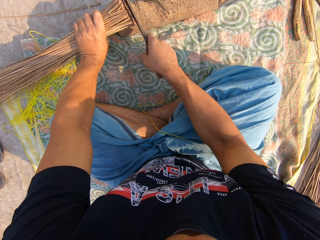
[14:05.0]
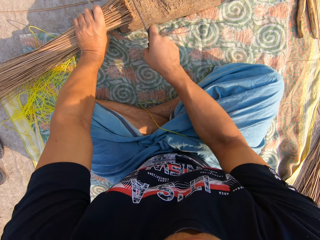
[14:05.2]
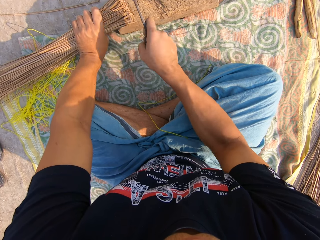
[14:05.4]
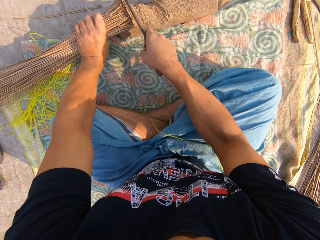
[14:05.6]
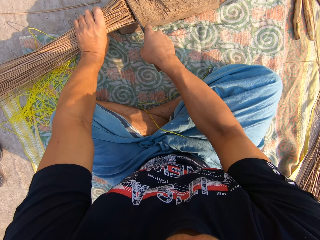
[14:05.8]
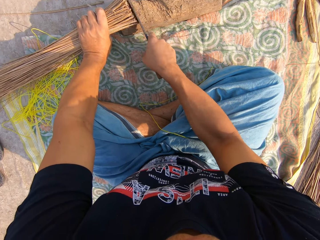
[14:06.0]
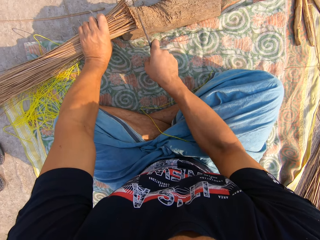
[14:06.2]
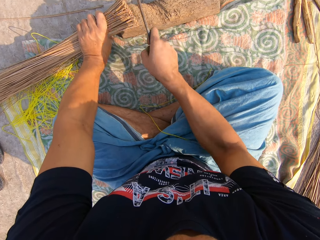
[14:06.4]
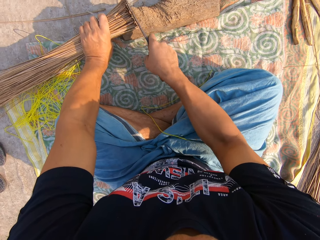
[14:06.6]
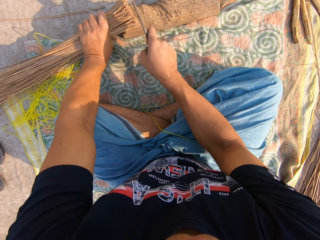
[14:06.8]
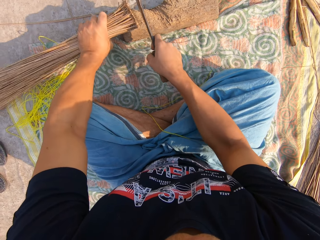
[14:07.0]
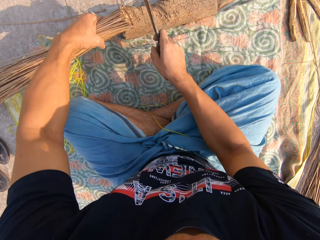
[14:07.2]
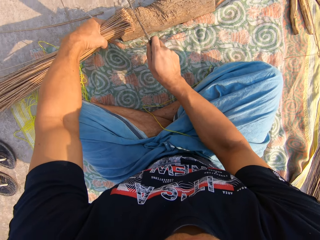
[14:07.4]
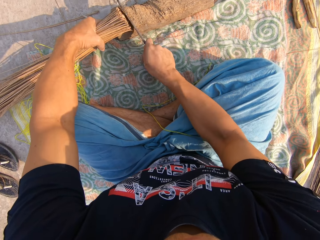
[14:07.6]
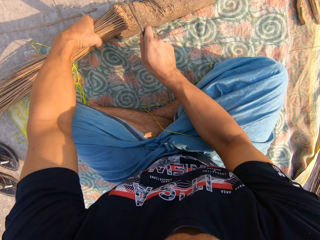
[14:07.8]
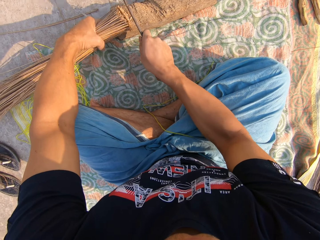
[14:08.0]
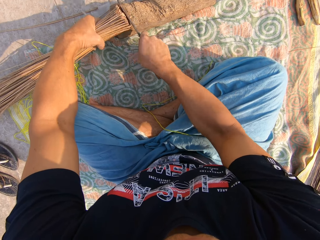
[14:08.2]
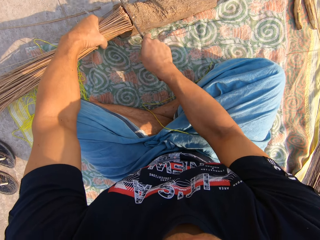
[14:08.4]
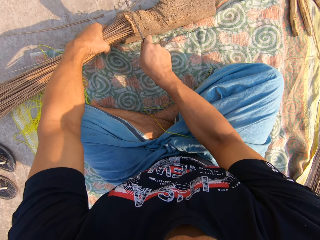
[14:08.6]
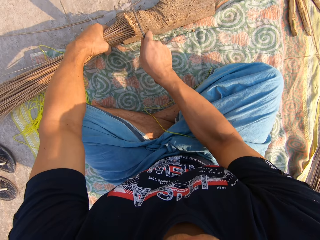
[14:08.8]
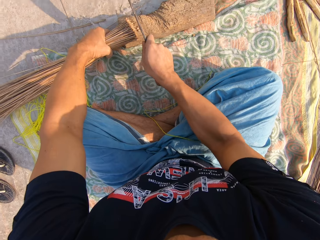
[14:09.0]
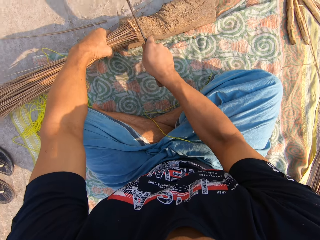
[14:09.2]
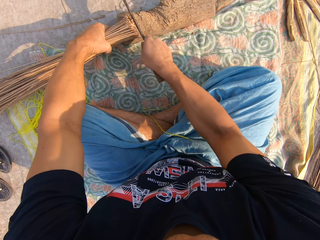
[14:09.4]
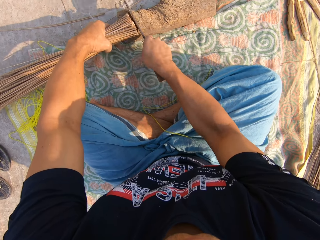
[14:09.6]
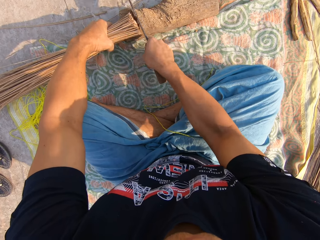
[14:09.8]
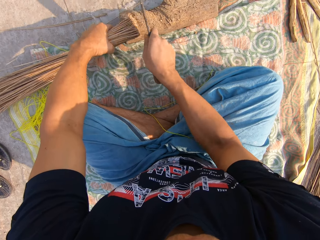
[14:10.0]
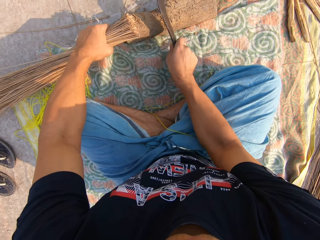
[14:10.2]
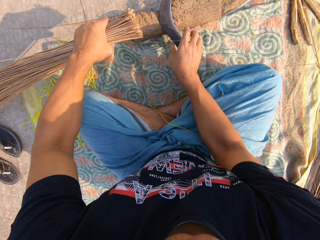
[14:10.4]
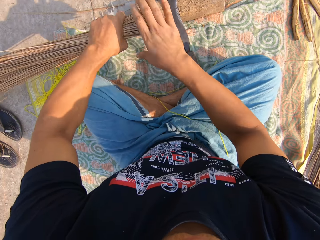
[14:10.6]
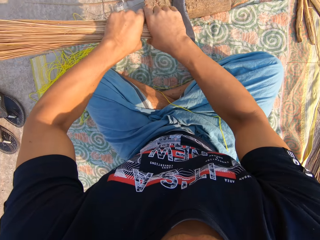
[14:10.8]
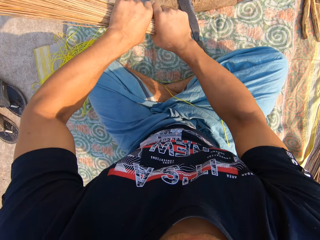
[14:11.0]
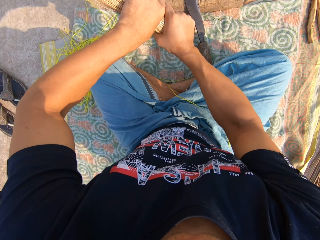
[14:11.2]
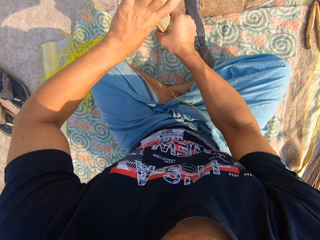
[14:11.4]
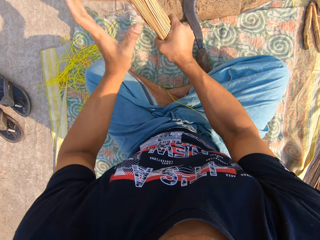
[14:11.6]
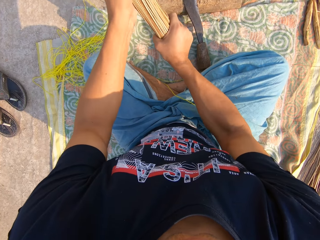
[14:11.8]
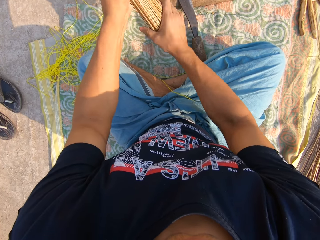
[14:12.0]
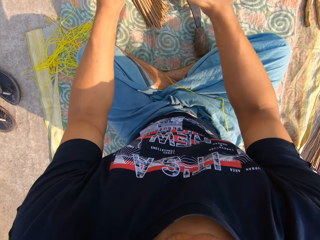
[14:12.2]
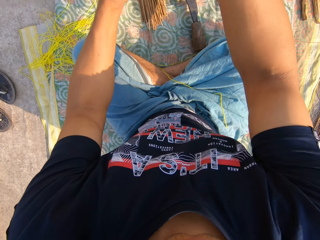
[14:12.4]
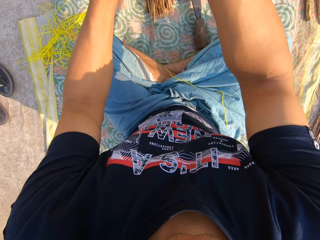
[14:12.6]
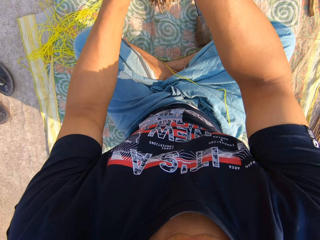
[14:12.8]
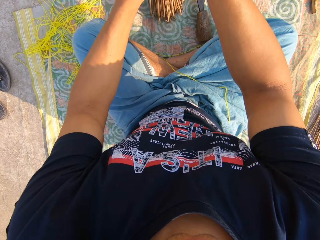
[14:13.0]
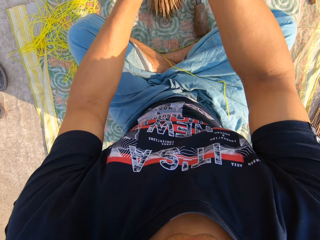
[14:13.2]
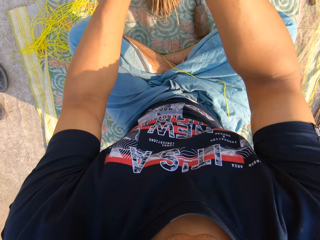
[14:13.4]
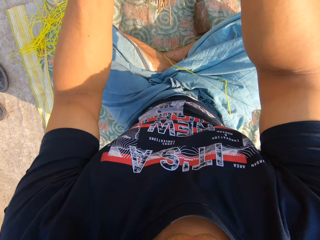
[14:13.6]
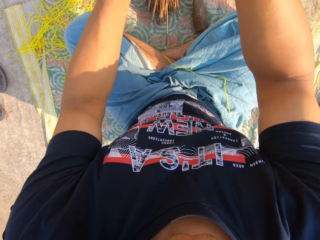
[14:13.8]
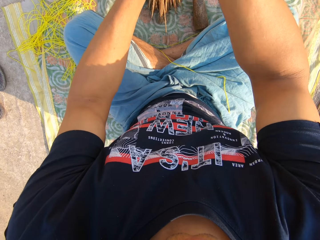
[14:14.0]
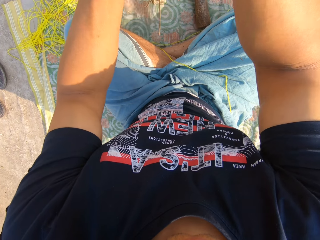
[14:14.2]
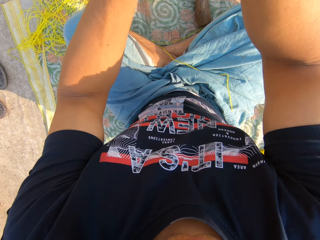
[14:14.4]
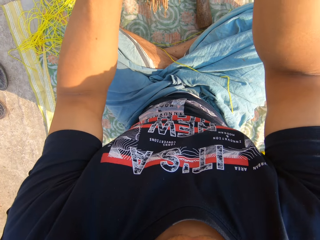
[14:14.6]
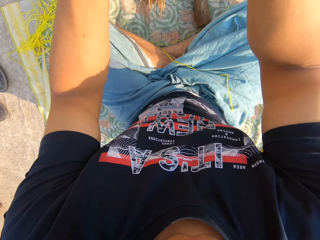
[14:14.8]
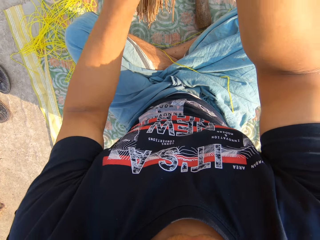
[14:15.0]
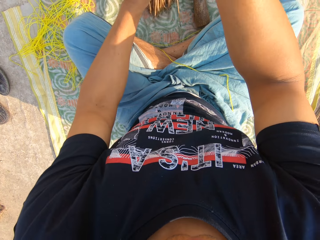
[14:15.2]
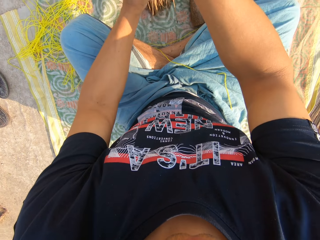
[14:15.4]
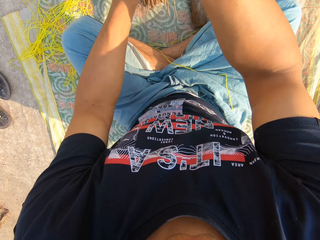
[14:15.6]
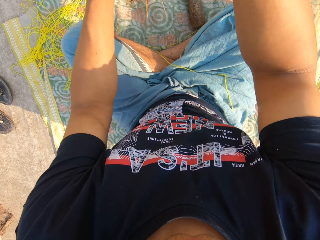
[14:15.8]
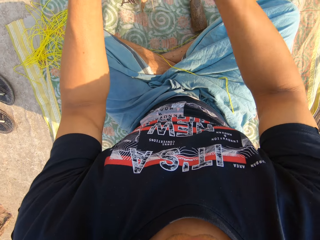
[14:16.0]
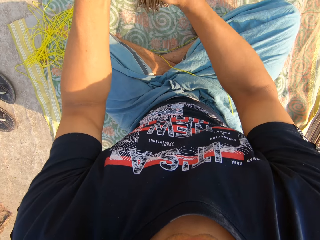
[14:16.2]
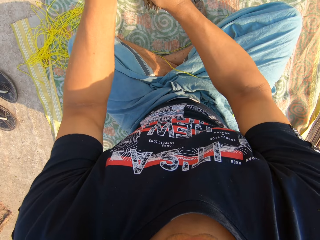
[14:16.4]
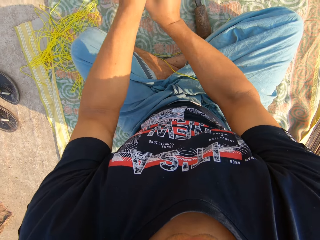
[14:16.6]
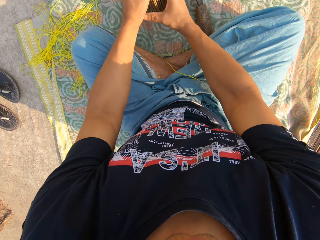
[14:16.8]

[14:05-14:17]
The camera wearer shapes the collected broomsticks. He drops the knife on a wood with his right hand. He adjusts the broom with both hands. He collects the broomsticks with his hands. He arranges the broomstick on the mat to be on the same height.

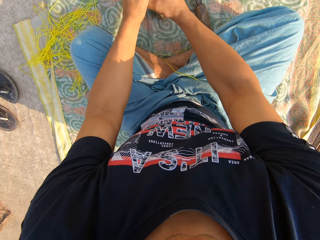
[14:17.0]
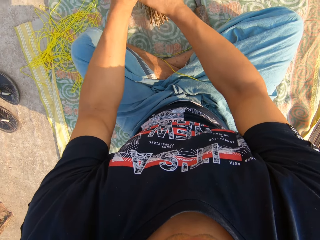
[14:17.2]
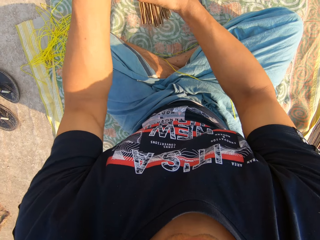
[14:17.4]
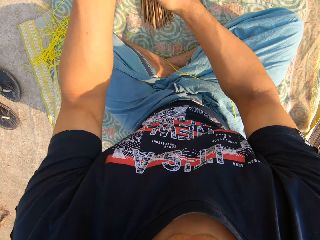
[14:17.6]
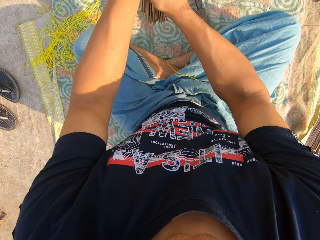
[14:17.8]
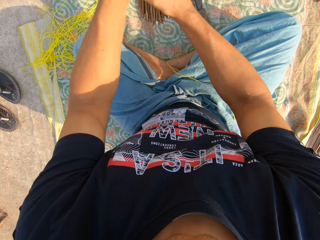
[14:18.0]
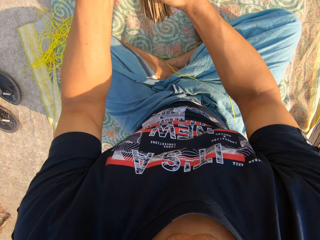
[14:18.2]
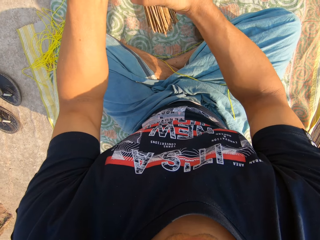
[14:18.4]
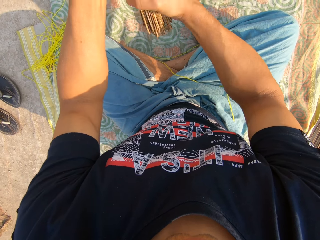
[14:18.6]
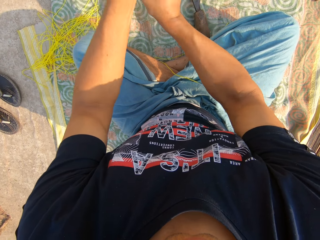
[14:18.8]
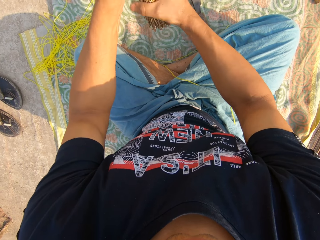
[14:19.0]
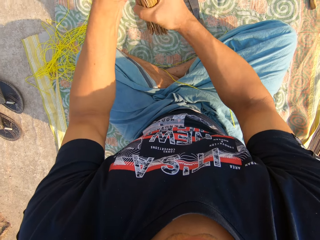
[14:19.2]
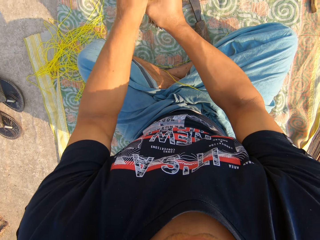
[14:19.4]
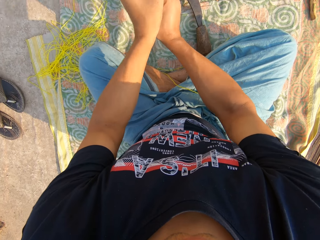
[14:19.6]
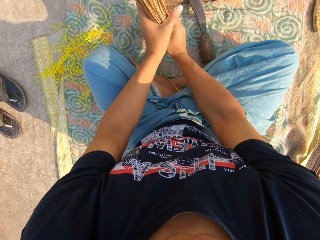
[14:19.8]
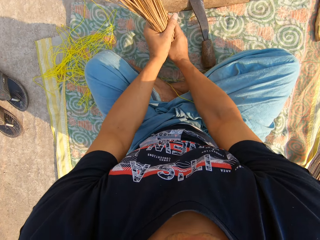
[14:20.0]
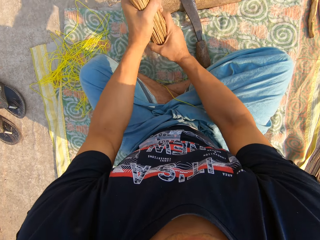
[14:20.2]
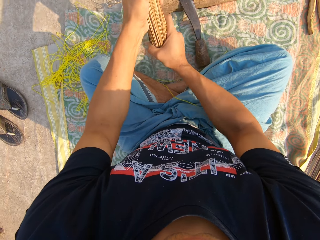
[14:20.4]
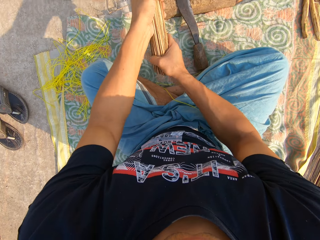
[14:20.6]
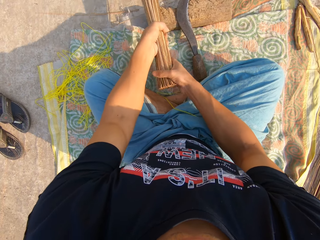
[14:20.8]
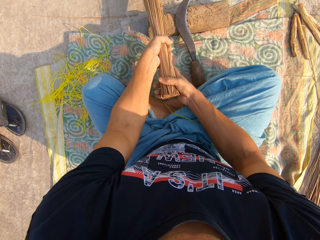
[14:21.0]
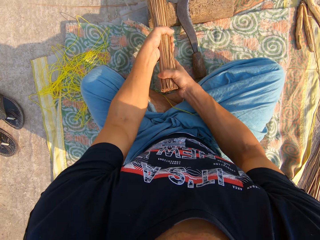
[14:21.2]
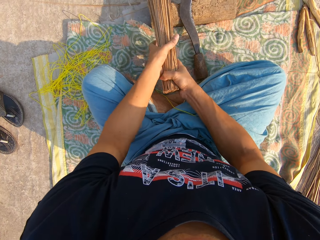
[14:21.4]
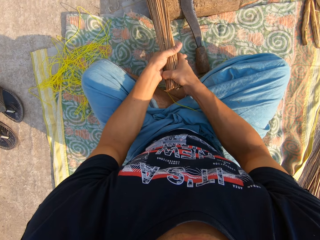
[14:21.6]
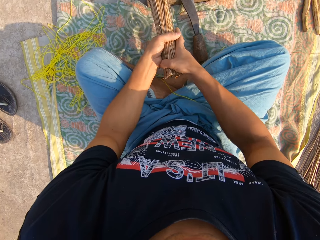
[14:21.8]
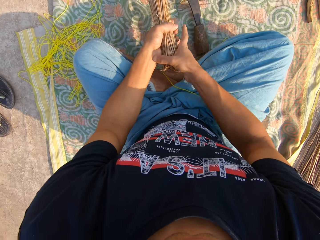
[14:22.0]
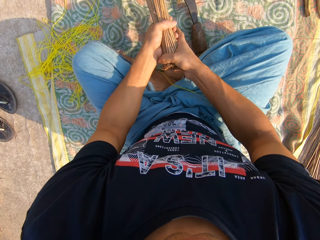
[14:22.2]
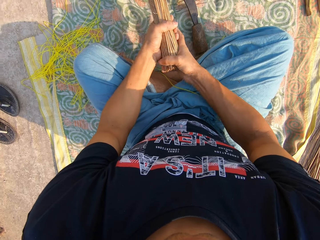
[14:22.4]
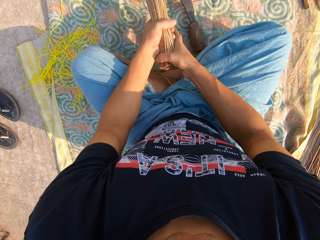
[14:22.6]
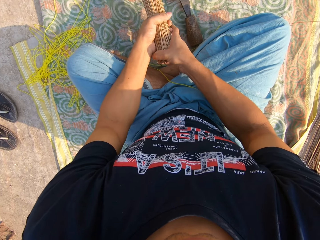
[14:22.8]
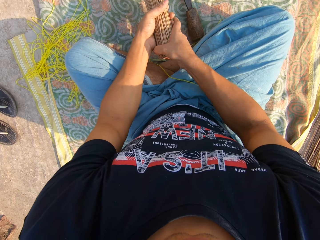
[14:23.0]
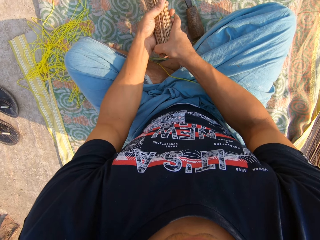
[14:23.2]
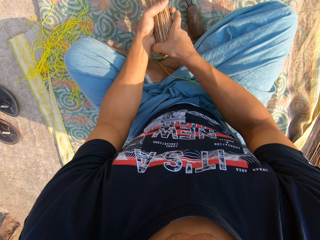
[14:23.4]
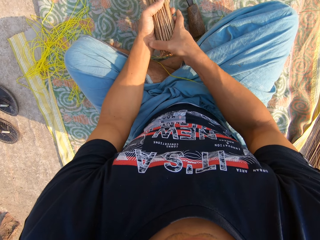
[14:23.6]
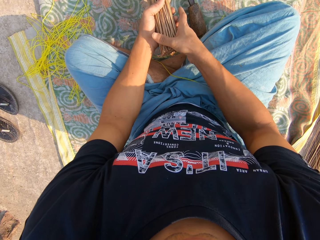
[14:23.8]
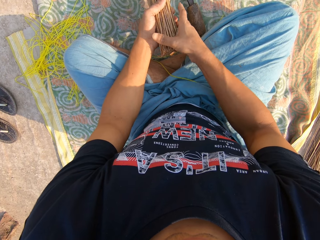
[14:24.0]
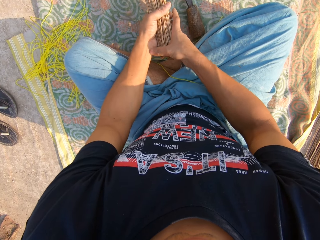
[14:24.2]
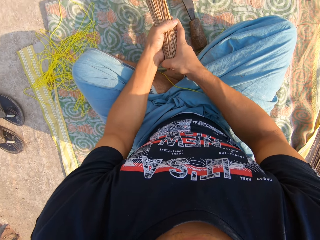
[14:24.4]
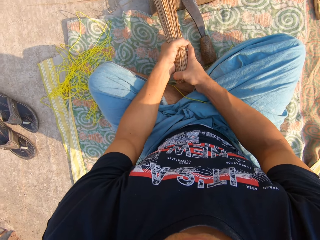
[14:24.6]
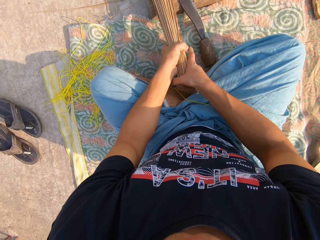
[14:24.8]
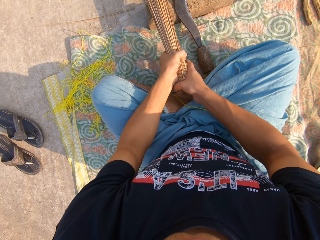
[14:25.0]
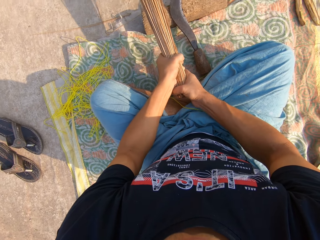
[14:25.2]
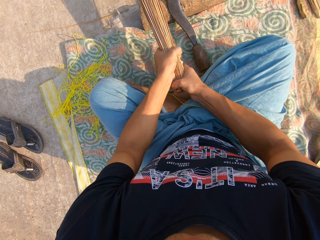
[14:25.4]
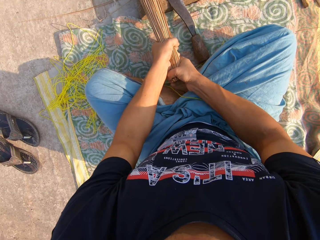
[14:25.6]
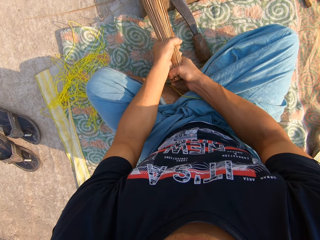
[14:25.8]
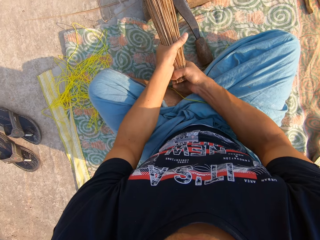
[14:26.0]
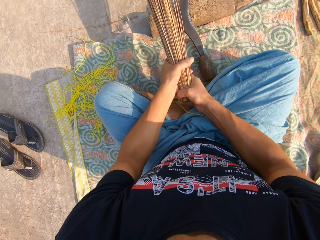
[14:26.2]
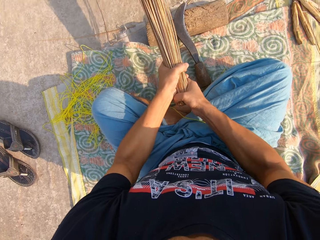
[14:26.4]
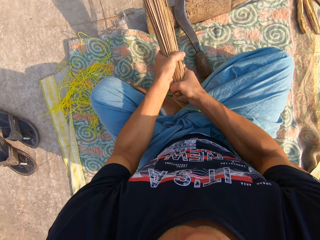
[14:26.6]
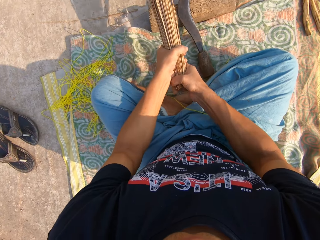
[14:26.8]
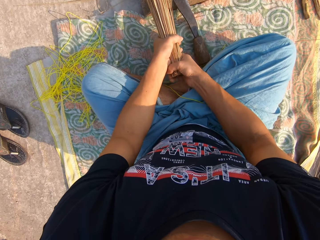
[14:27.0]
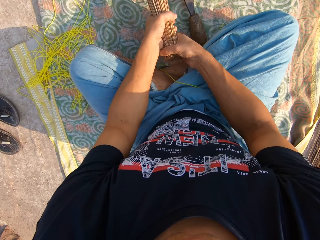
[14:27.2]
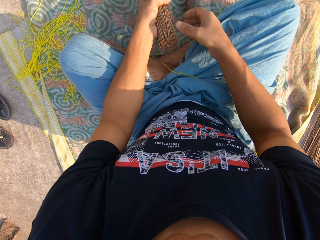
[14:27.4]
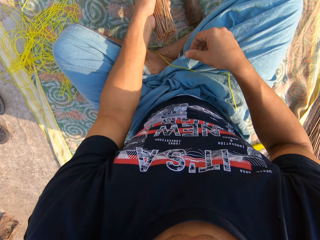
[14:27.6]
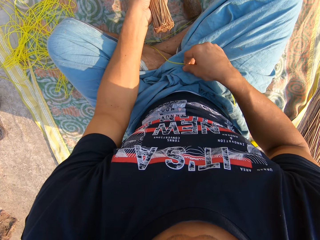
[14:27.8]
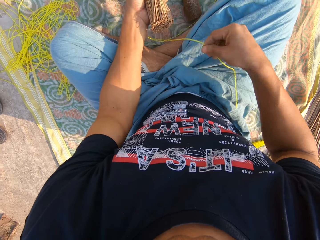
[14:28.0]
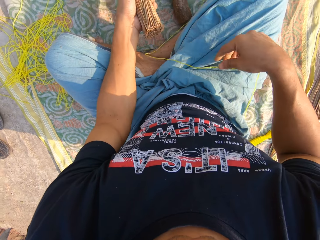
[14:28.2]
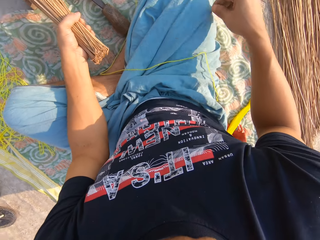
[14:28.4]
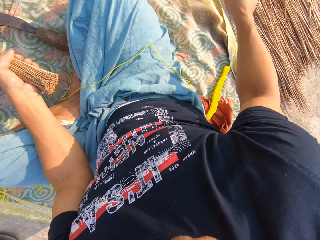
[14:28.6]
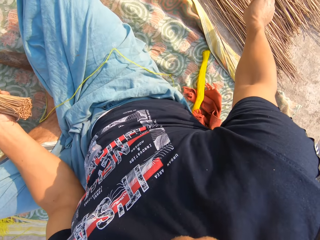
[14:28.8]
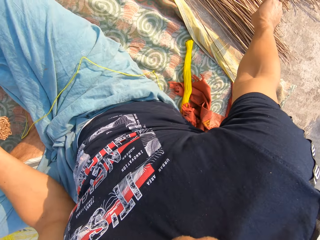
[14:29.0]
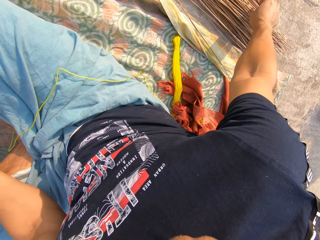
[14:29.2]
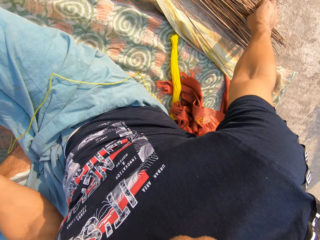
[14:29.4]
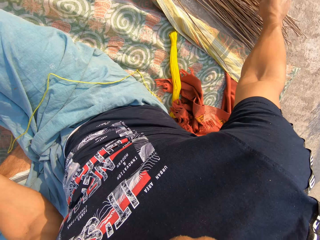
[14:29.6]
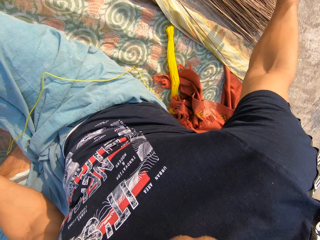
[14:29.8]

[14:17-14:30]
The camera wearer squeezes the broomsticks with his hands. He hits the broom on the ground with both hands. He arranges the broomstick on the mat to be on the same height. He holds the broomsticks with his hands. He touches a rope with his right hand. He takes the rope or thread with his left hand.
